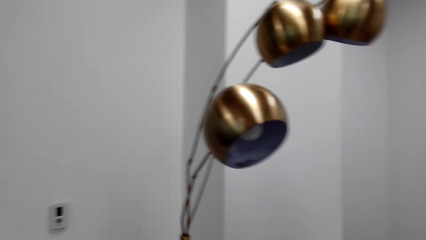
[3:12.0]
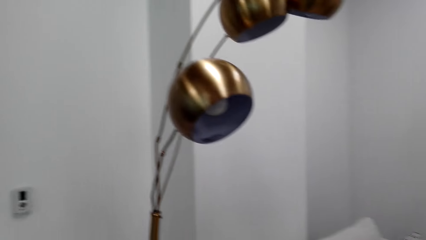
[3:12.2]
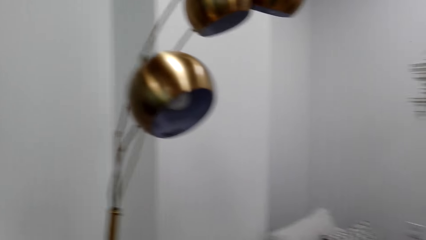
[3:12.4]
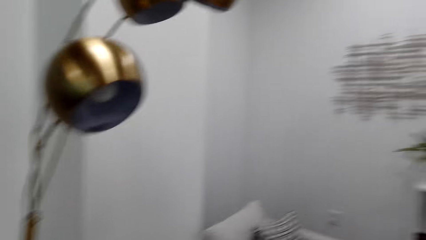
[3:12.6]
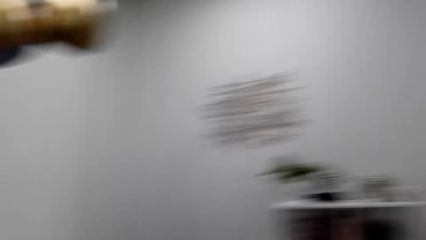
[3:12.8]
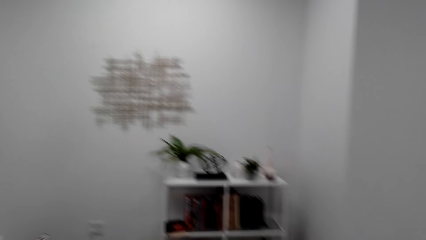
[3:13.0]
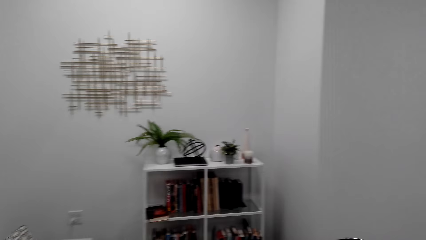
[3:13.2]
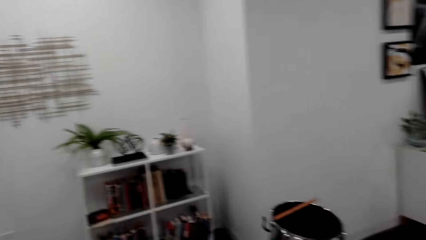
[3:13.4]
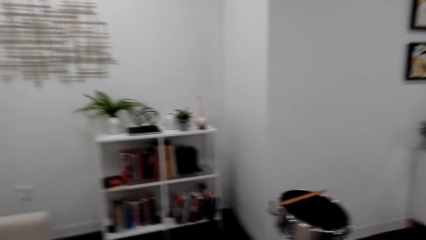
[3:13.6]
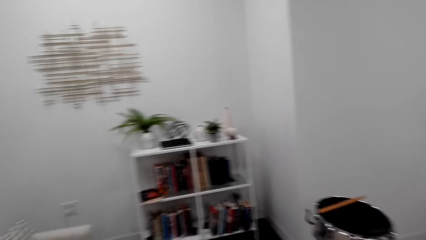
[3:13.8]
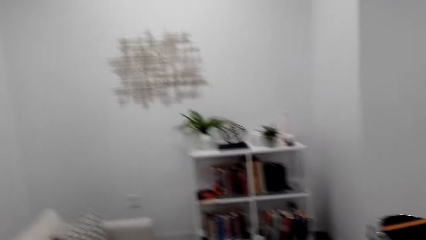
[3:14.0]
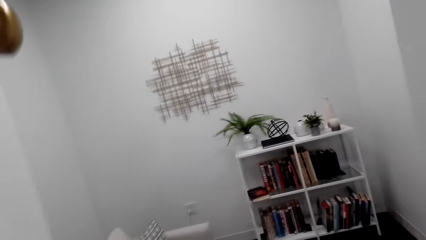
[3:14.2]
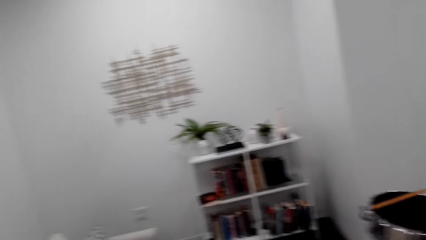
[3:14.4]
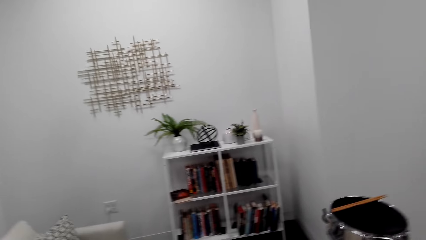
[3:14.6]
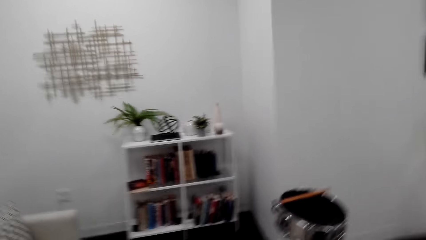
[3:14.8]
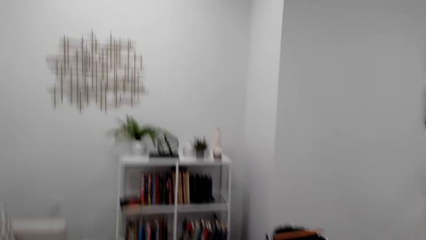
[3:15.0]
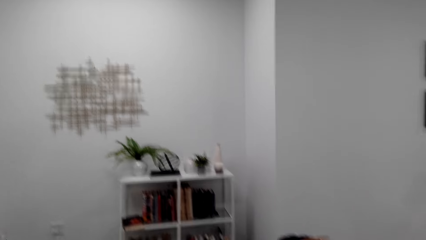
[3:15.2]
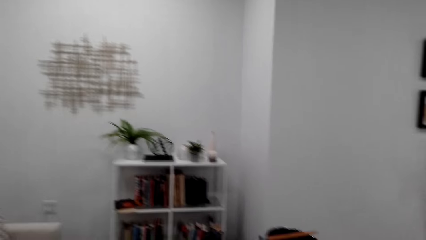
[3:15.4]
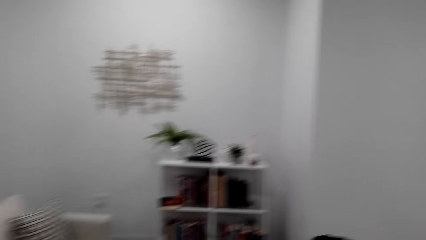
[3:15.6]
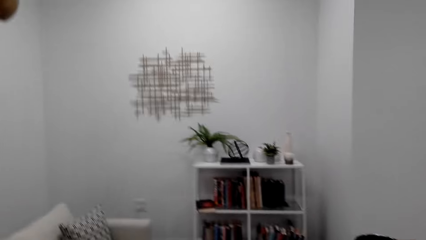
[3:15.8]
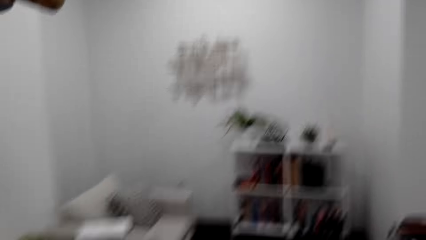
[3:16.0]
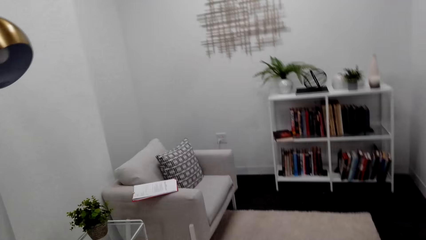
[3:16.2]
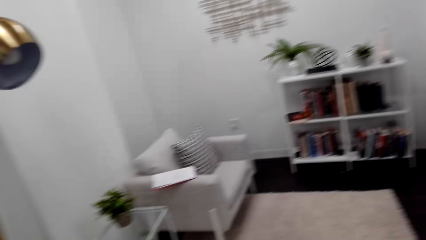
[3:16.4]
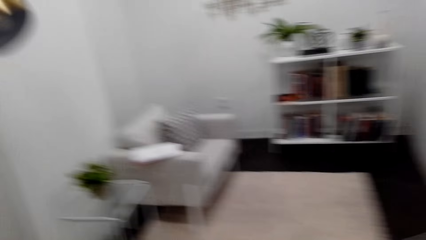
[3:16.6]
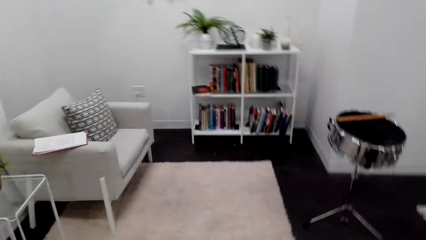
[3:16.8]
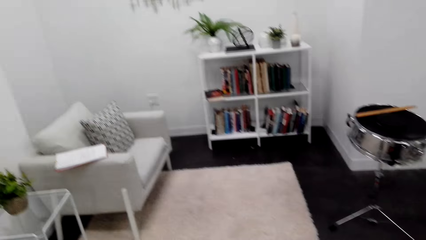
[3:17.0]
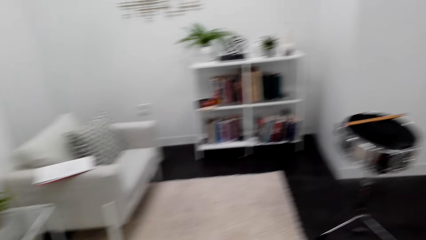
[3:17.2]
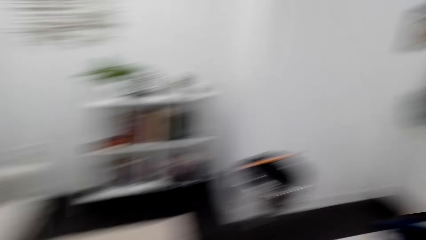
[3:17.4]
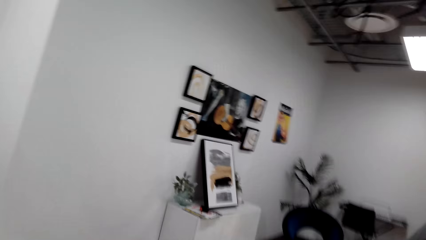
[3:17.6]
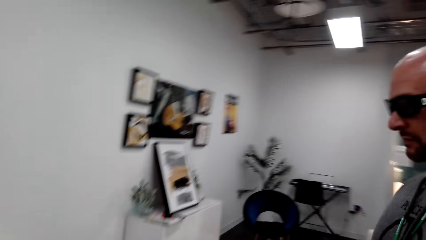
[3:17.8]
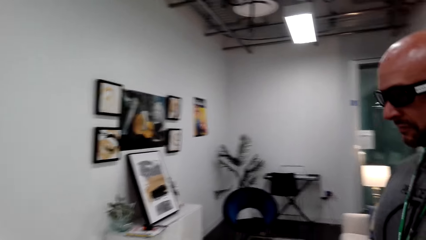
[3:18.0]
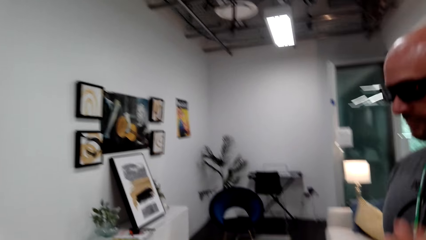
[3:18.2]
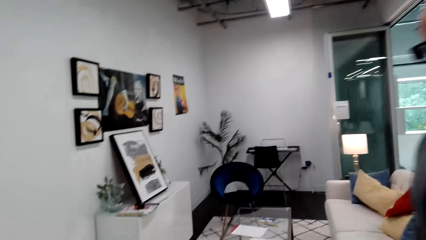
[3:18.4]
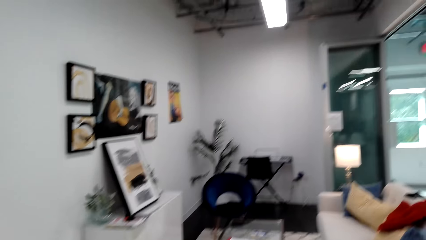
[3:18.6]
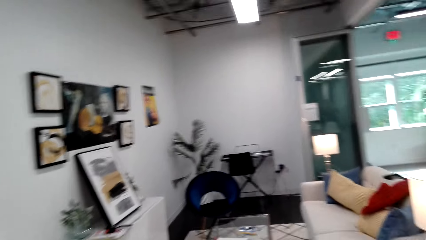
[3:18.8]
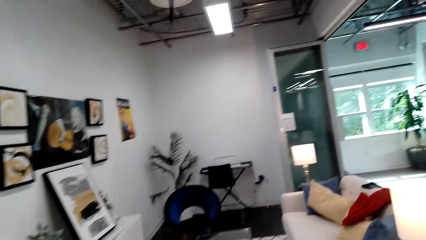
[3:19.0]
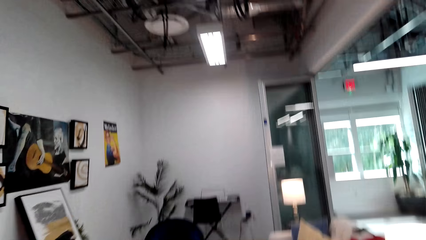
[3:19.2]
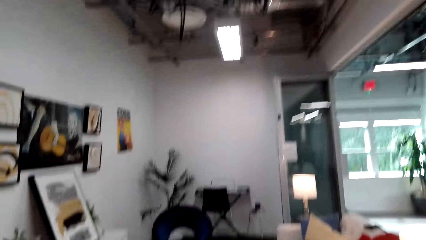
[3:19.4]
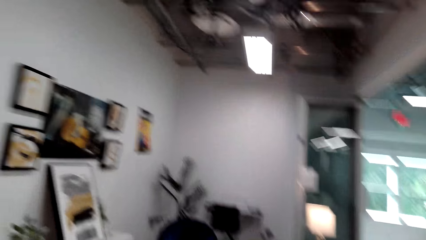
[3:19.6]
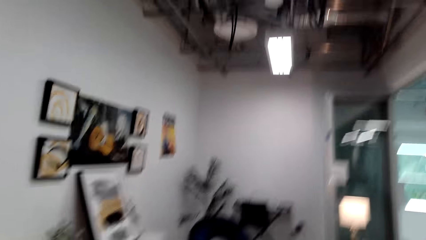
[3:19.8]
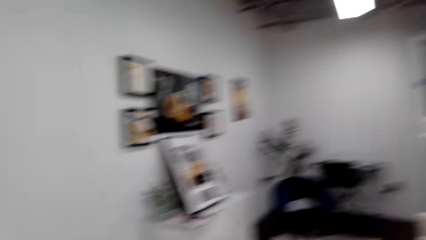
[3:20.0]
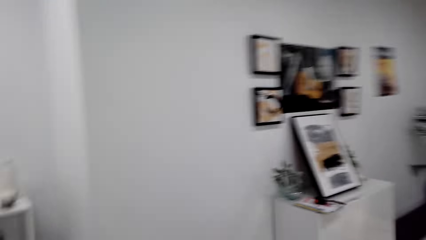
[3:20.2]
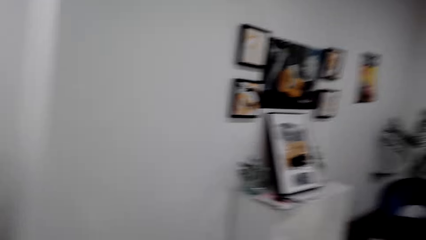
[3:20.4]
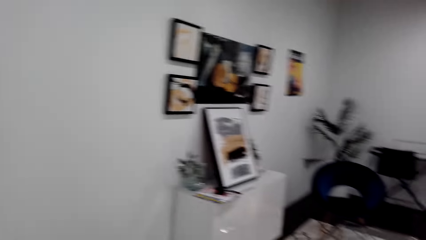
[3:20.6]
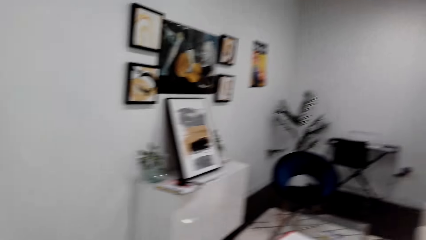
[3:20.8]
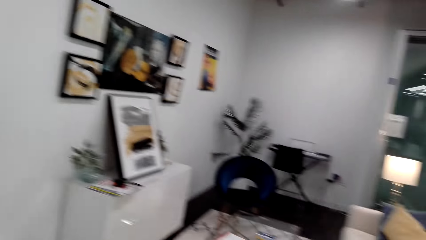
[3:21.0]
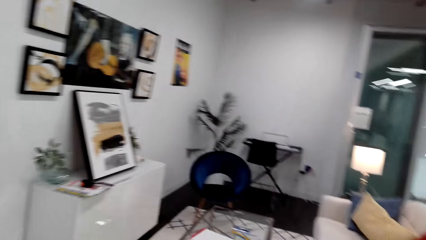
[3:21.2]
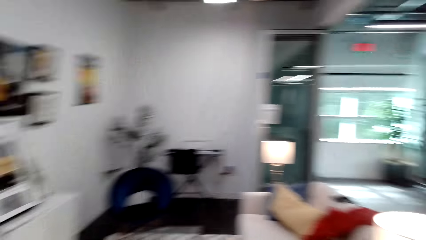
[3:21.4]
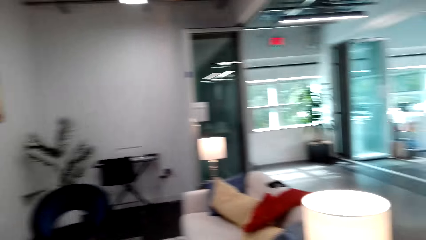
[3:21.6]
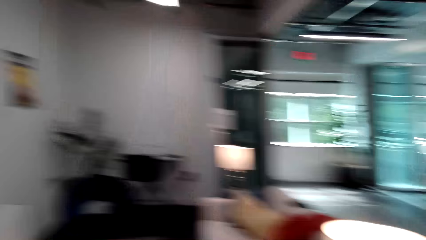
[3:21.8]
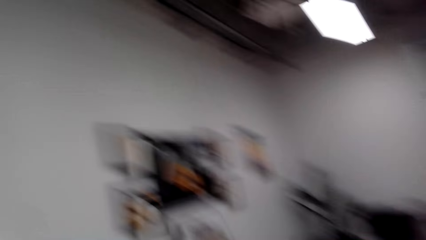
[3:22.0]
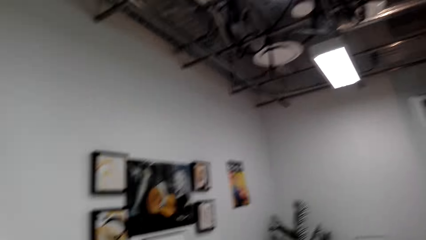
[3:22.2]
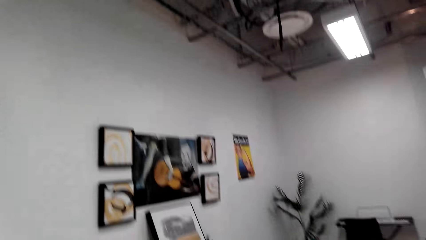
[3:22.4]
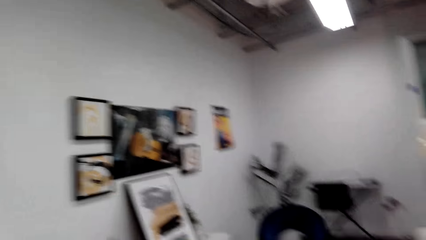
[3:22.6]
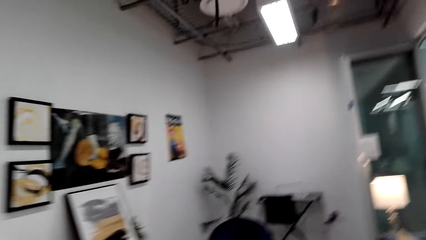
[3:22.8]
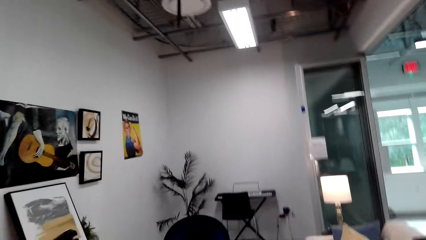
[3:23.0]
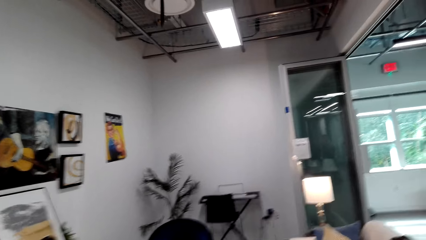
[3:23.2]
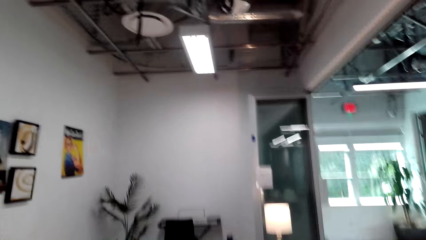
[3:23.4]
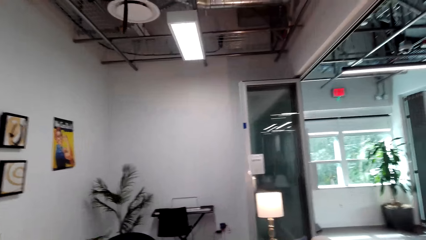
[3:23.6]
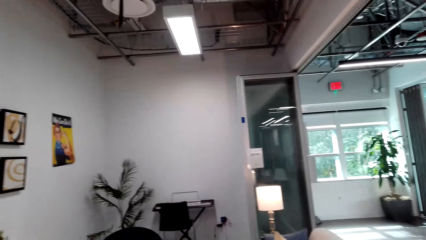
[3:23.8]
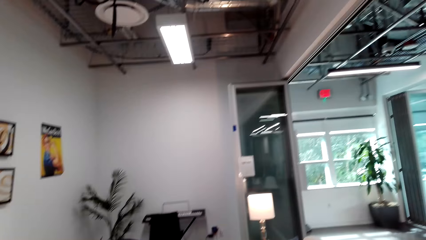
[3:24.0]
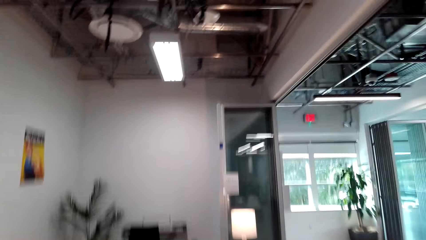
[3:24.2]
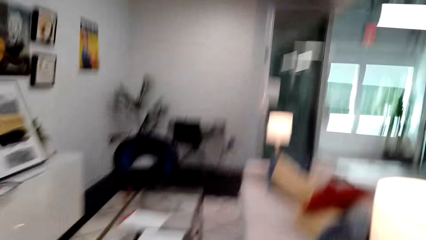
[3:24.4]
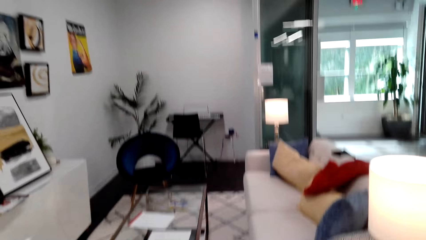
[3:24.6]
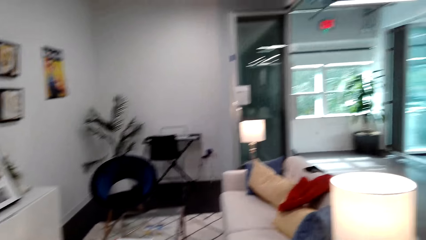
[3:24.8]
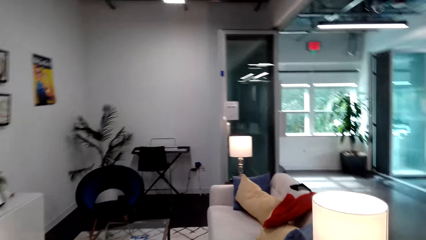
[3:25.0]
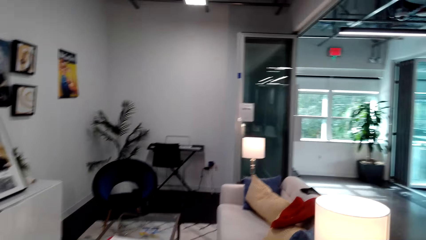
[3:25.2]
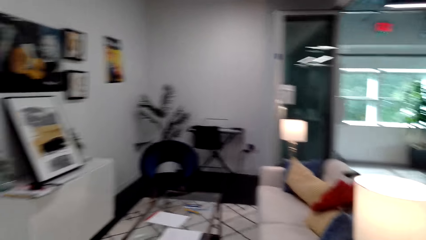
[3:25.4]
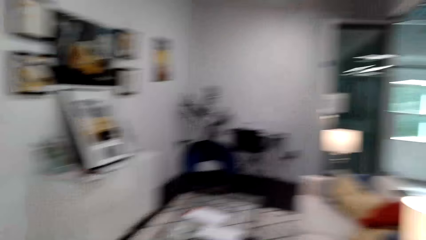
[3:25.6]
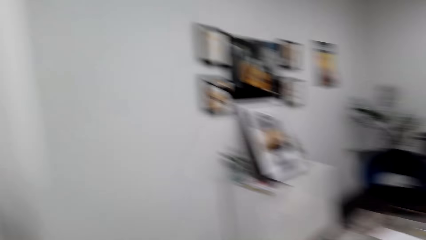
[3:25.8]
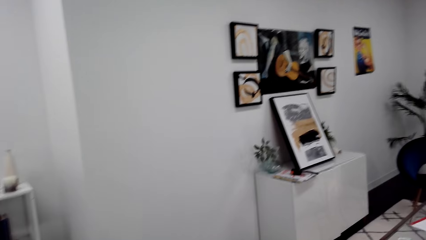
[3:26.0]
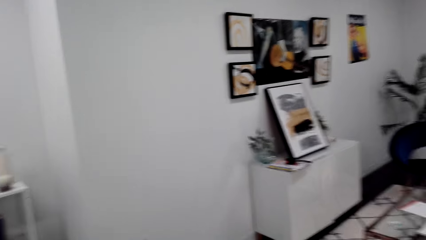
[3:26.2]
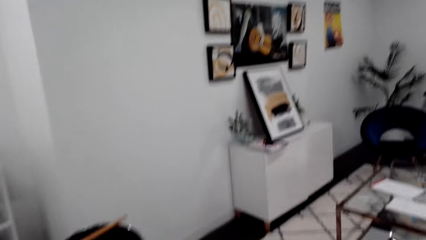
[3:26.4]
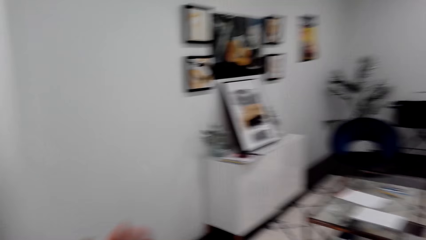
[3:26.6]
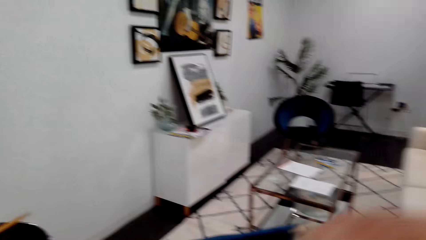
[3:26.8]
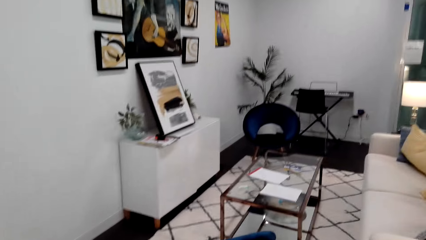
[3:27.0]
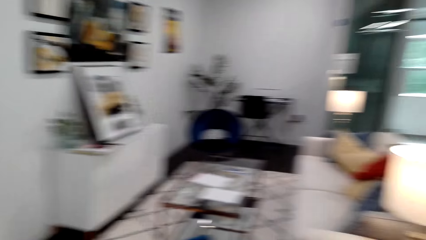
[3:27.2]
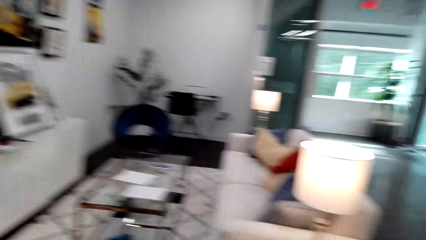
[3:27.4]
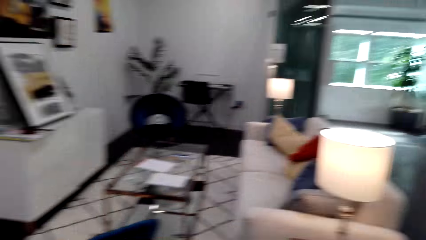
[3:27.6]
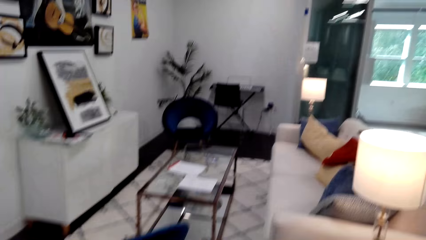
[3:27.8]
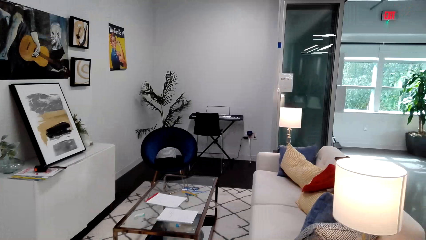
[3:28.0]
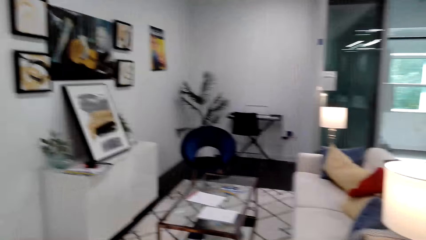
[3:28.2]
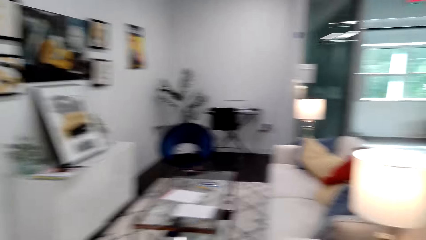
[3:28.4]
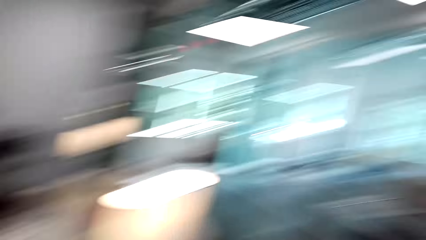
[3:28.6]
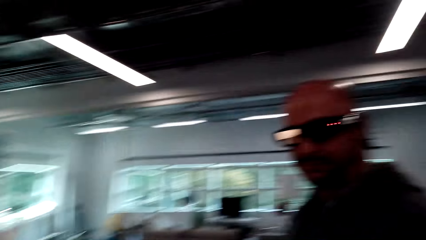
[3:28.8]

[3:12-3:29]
The camera wearer talks to the man. They look around. They talk to the man.
